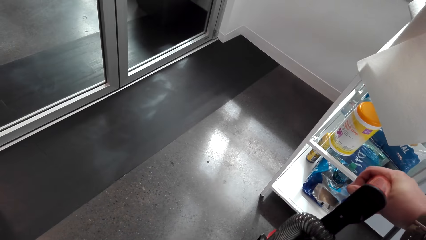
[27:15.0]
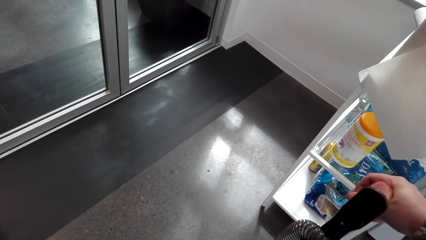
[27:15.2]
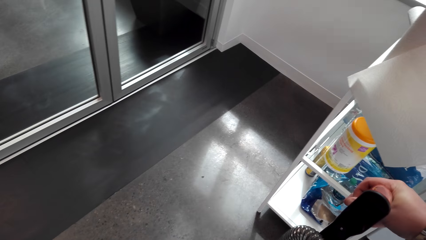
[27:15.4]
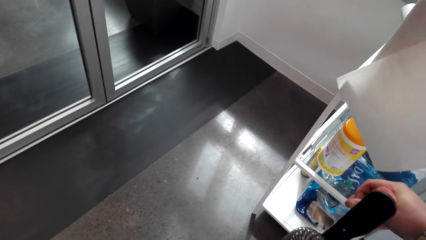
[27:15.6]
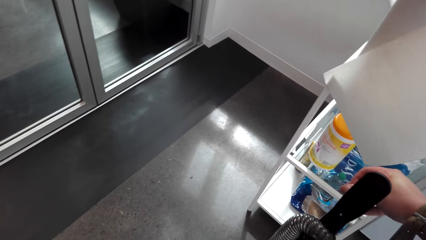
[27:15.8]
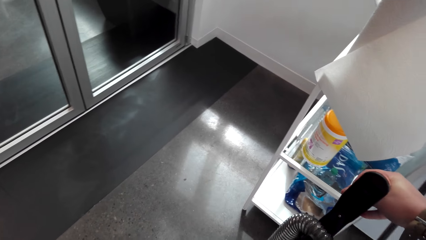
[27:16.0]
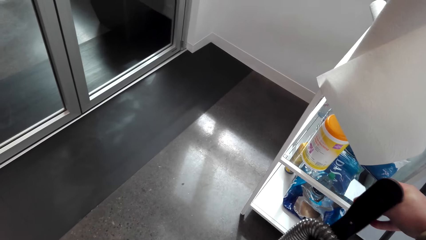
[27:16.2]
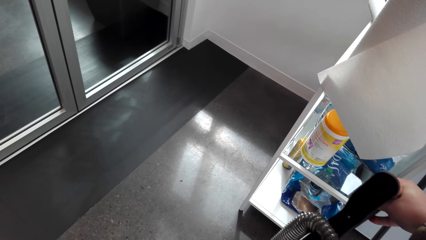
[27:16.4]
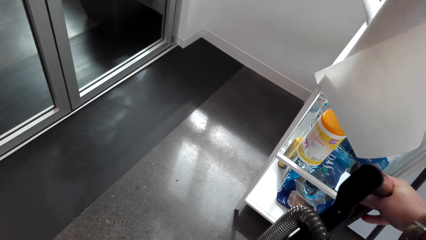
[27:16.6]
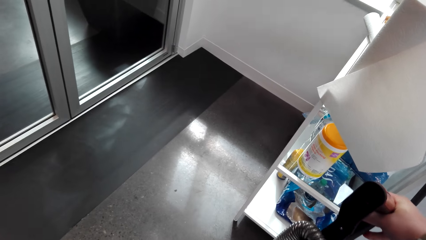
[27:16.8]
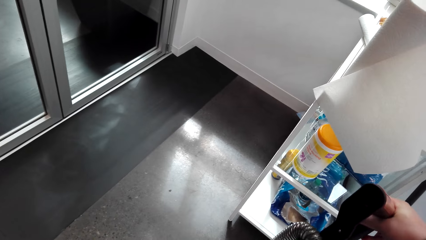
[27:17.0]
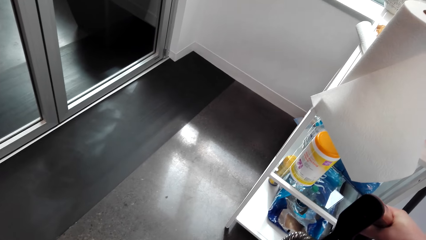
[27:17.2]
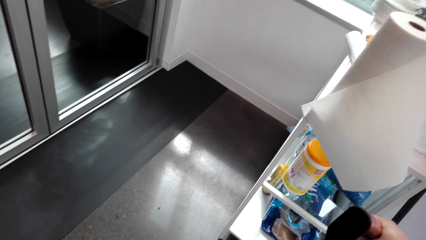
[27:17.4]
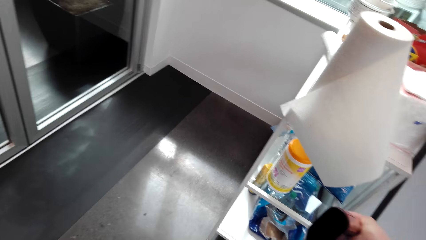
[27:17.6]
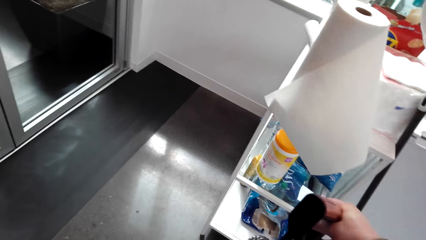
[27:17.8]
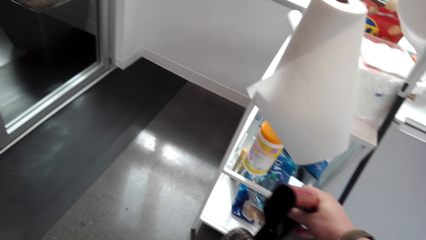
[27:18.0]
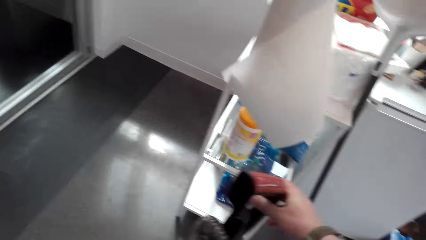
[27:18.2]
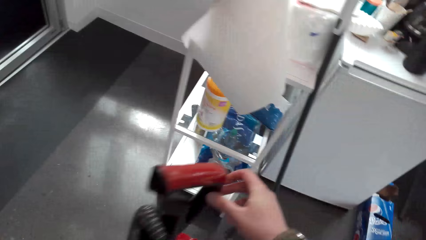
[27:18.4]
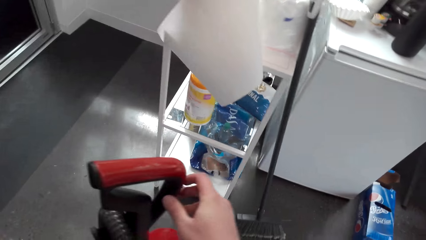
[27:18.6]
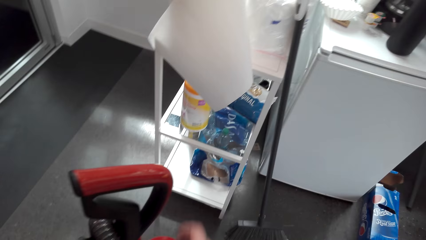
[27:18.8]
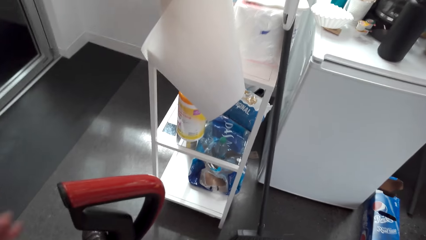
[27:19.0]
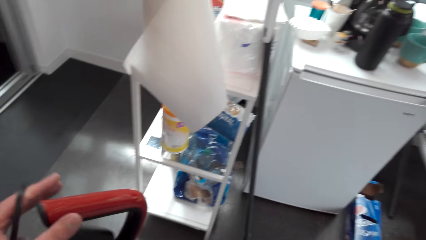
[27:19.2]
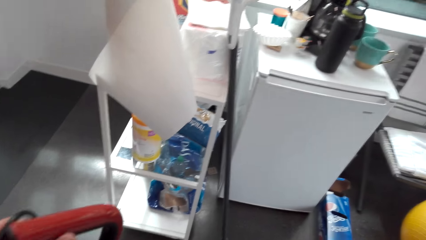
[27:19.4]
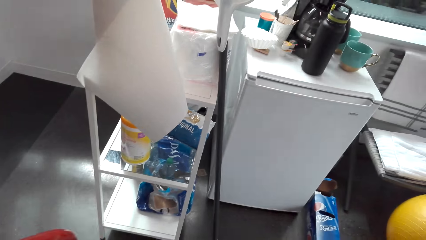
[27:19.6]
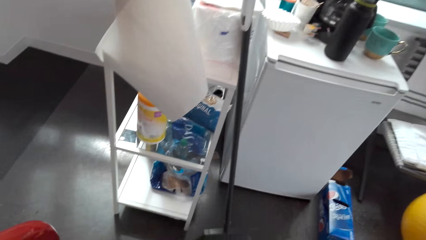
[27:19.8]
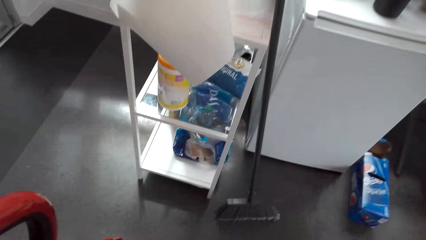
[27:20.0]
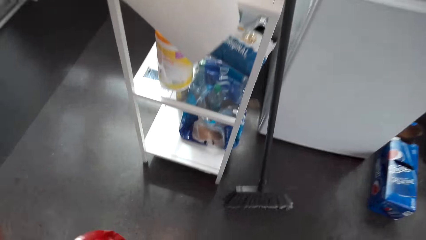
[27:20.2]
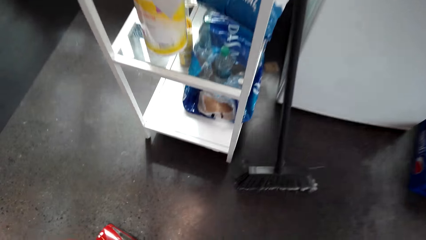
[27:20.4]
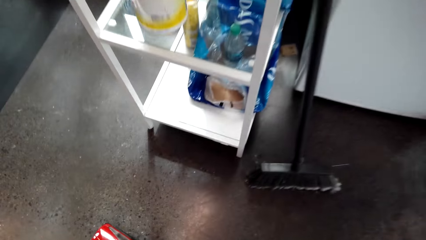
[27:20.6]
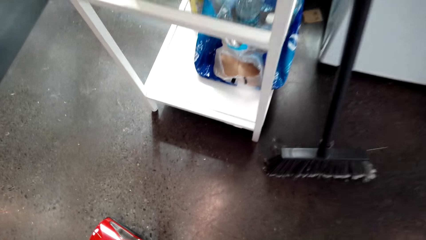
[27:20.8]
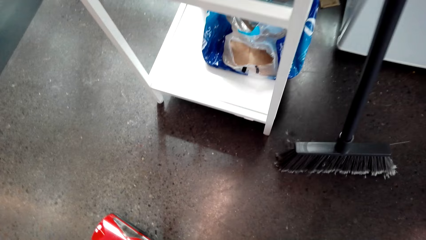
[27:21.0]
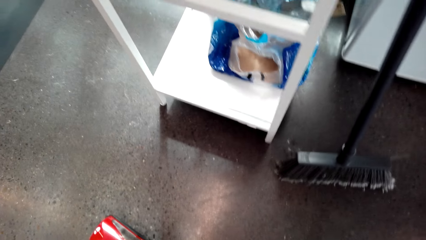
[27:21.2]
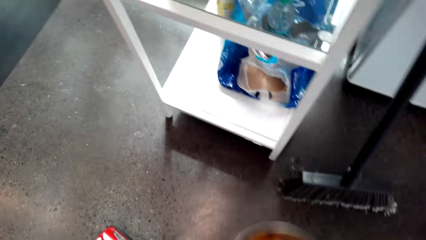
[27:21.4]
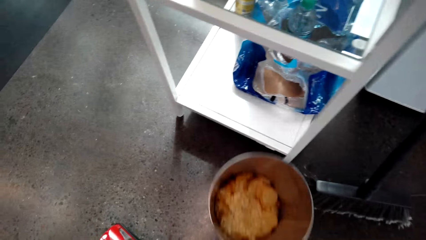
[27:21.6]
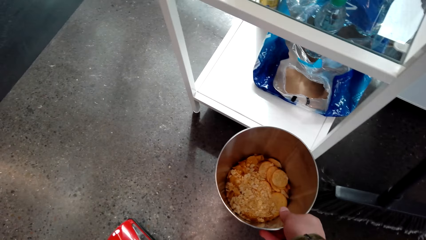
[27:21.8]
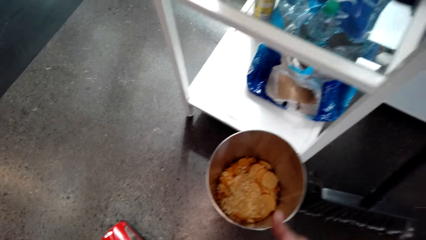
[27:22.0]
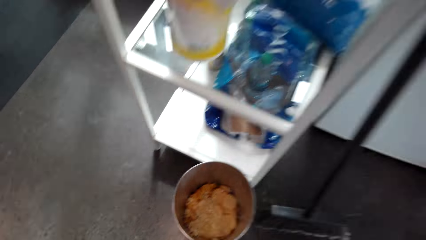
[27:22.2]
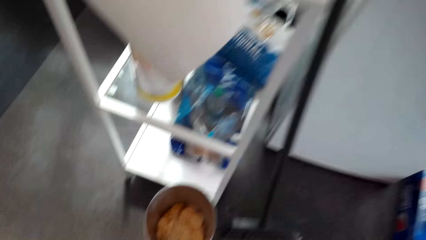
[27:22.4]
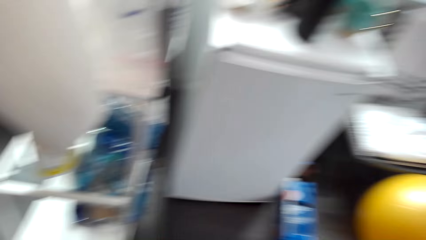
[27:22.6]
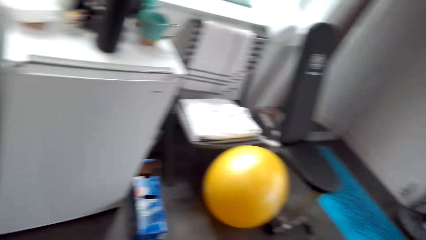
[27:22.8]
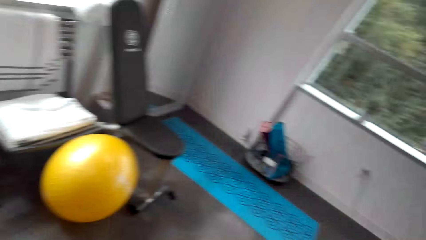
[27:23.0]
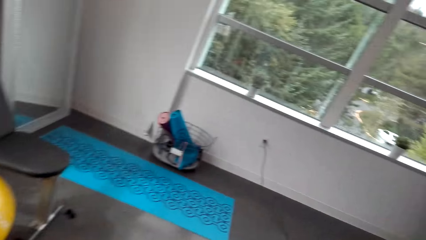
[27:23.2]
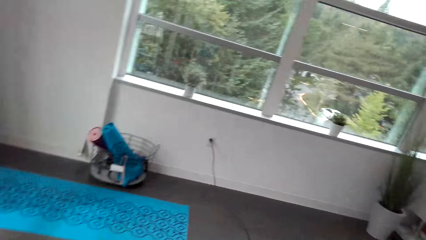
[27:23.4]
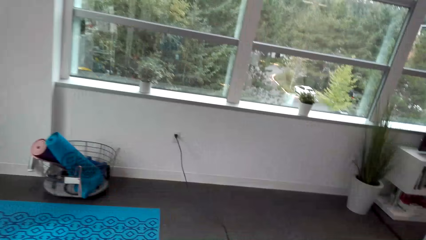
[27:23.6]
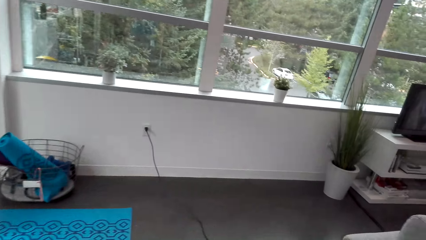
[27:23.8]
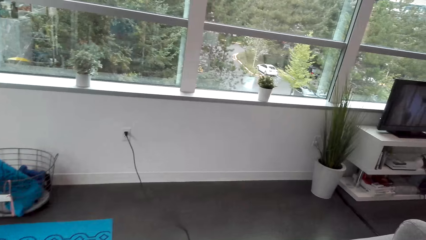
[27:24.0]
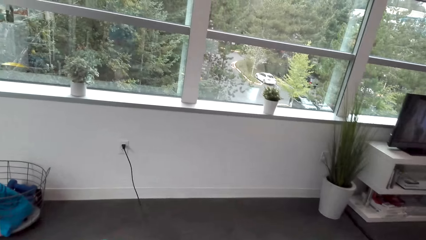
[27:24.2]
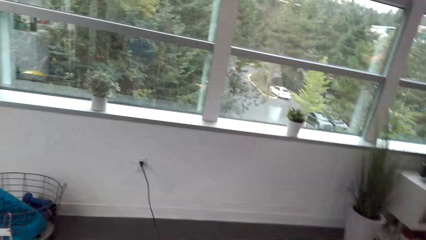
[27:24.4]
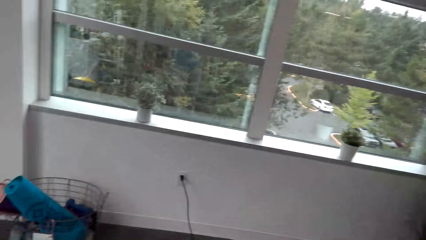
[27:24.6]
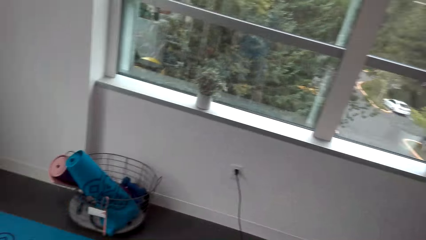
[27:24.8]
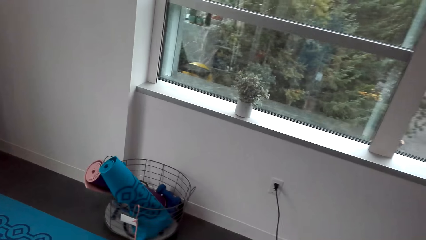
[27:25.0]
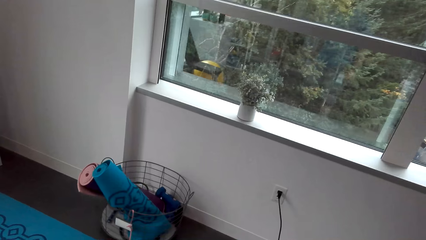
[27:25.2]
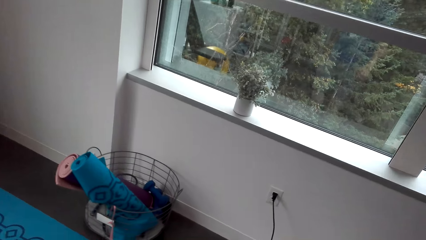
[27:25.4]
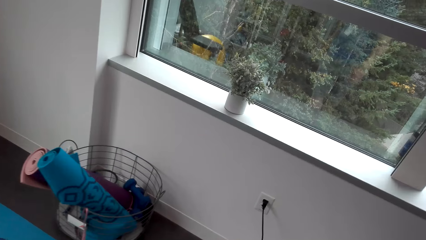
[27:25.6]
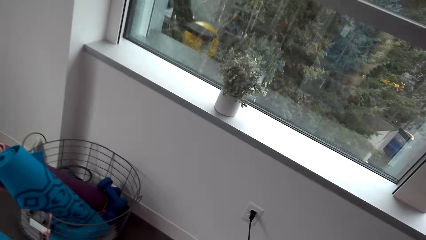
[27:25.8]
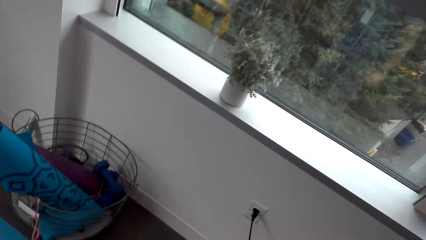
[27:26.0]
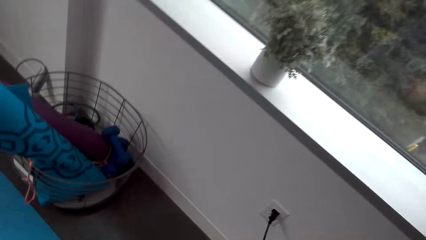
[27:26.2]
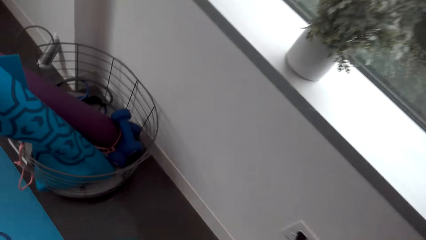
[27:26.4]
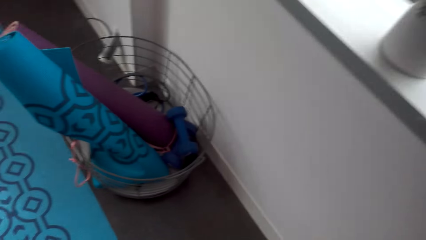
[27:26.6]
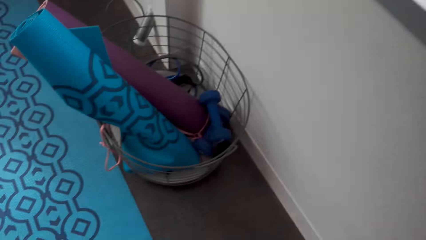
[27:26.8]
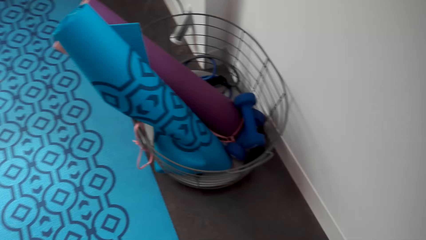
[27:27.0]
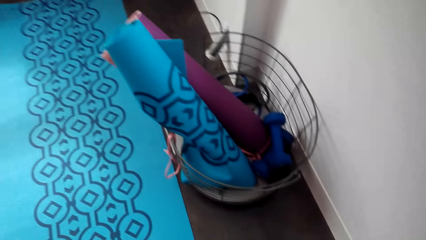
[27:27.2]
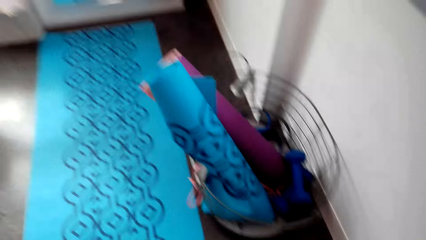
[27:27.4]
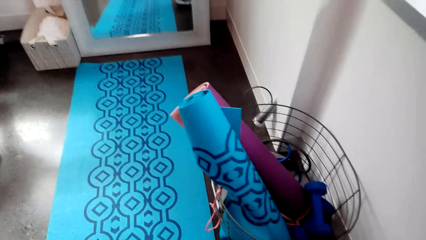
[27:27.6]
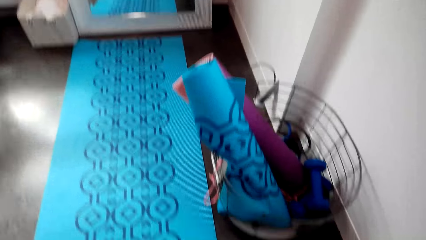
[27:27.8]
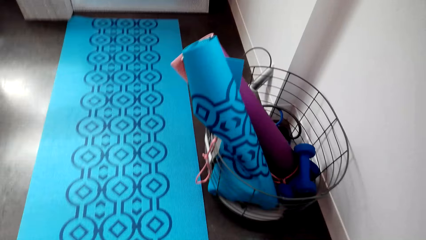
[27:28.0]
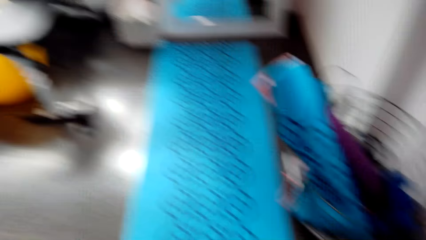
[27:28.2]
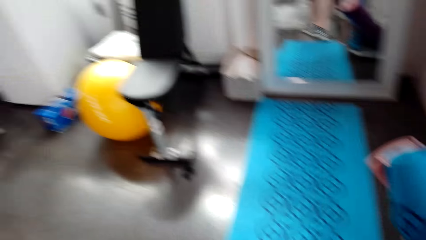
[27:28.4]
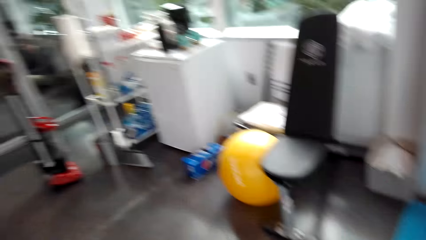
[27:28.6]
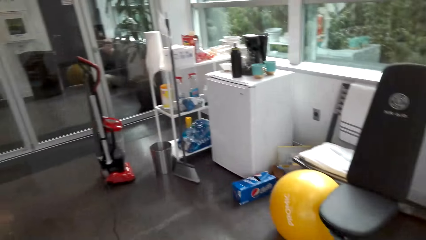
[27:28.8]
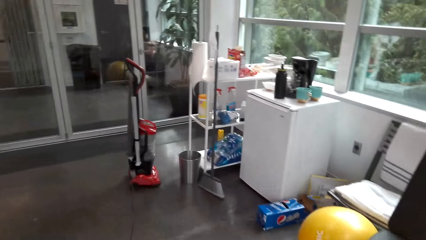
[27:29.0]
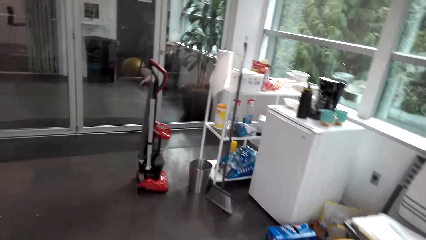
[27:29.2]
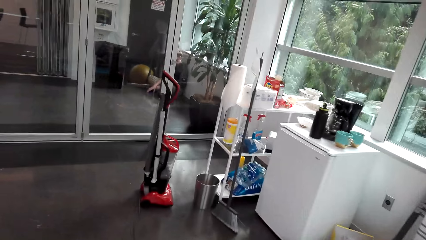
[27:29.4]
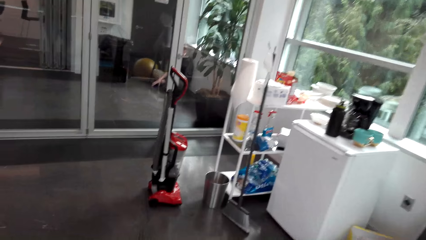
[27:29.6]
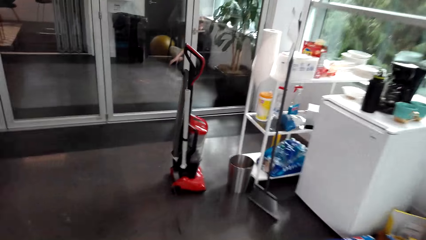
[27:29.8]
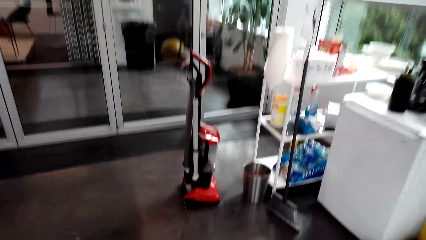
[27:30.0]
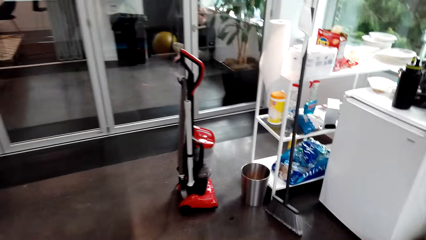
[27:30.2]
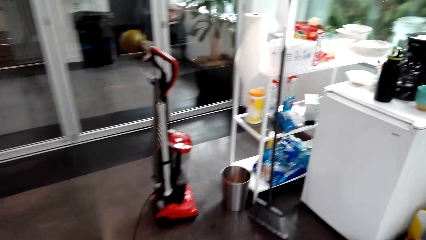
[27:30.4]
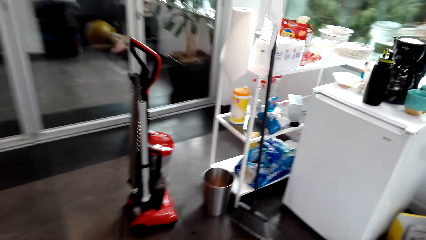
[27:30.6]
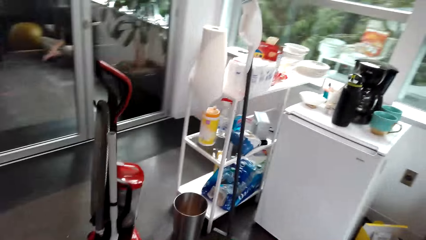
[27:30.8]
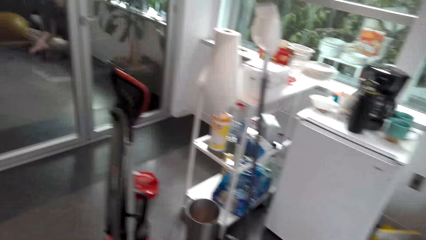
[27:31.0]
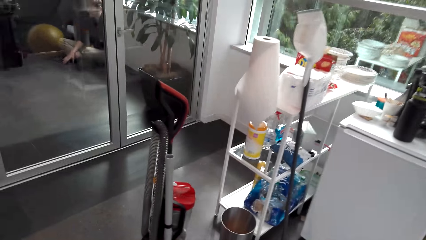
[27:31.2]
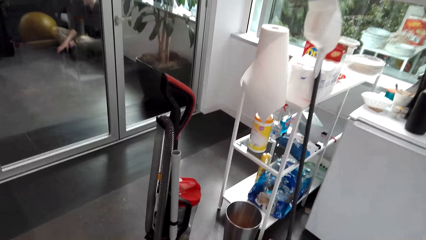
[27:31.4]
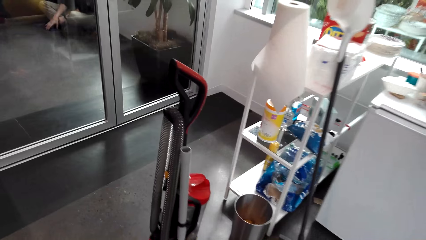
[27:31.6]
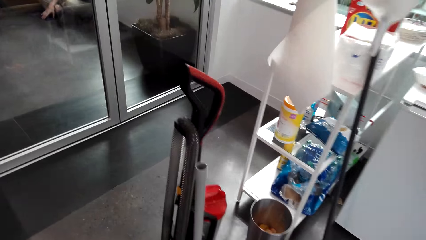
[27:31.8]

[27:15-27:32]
The camera wearer turns off the cleaner. They place the vacuum cleaner on the floor. They shift a bucket on the floor. They bend down, pick up the dustbin, and place the dustbin on the floor. They walk to a socket on the room wall. They unplug the cleaner cable from the socket. They carry the cable to the cleaner. They walk around.
